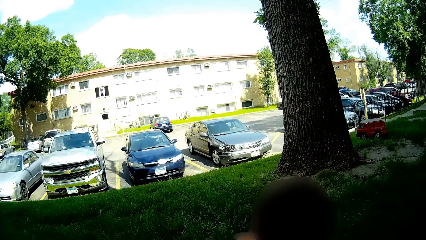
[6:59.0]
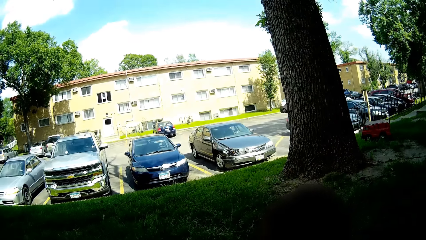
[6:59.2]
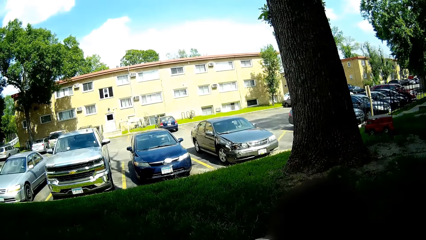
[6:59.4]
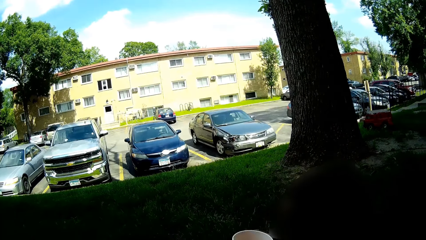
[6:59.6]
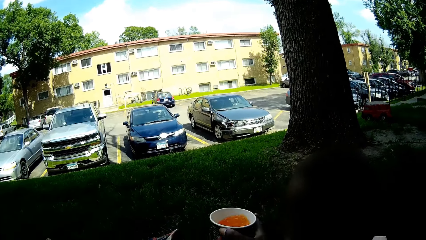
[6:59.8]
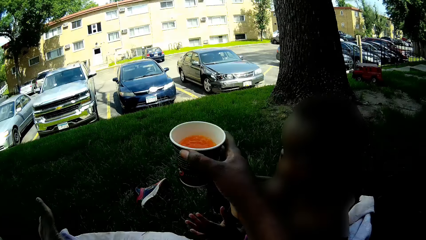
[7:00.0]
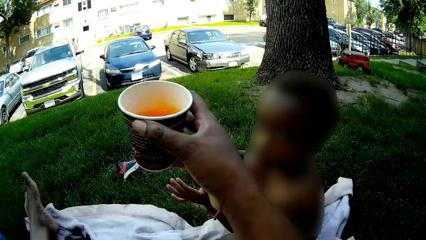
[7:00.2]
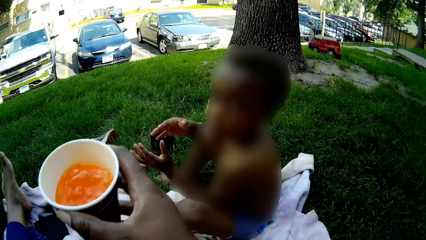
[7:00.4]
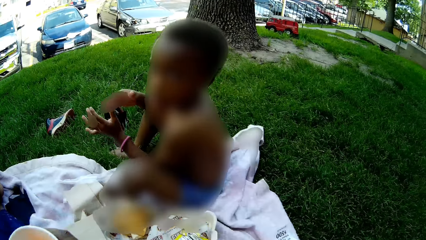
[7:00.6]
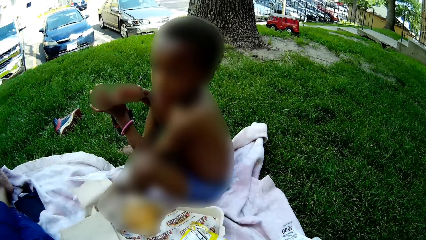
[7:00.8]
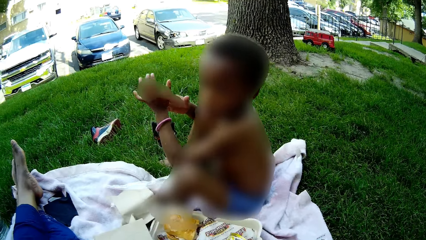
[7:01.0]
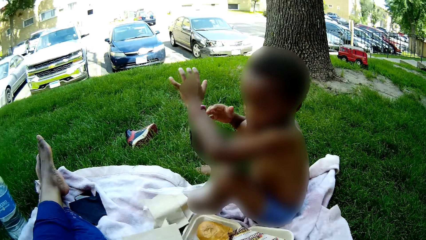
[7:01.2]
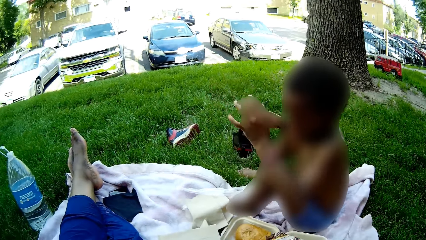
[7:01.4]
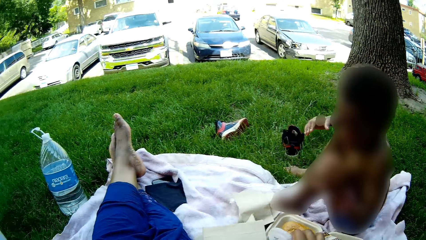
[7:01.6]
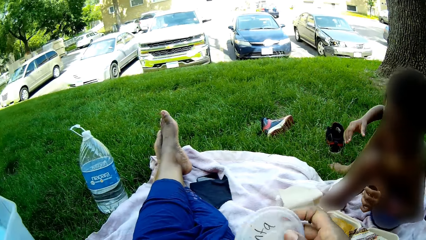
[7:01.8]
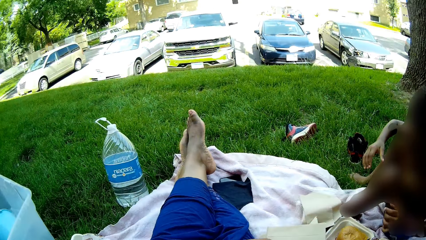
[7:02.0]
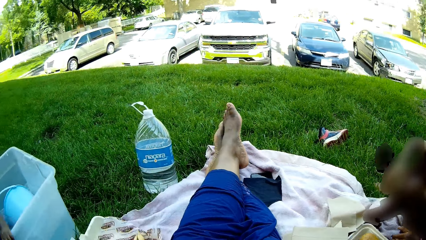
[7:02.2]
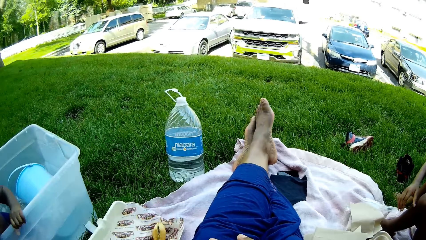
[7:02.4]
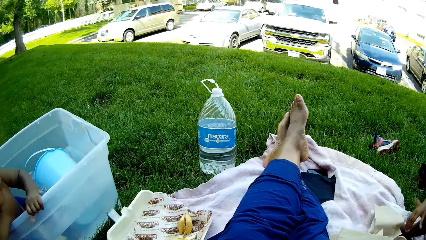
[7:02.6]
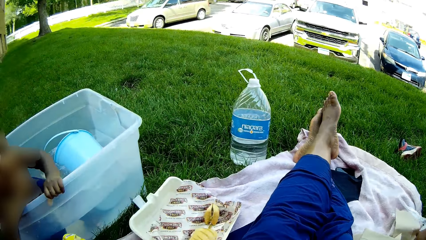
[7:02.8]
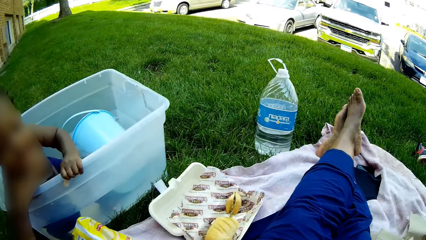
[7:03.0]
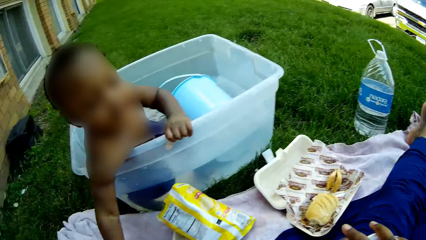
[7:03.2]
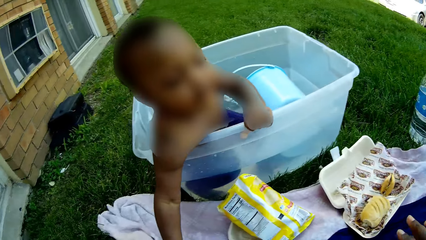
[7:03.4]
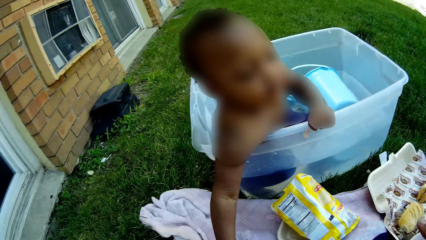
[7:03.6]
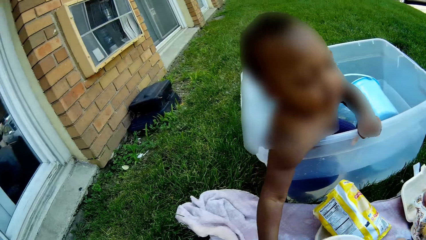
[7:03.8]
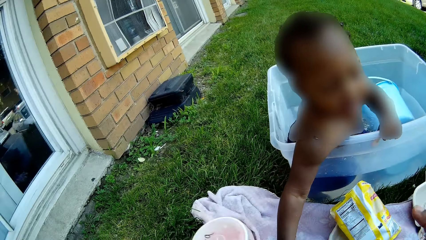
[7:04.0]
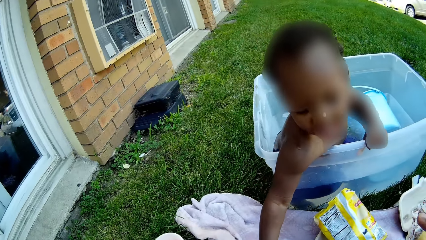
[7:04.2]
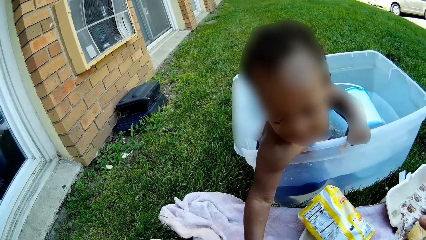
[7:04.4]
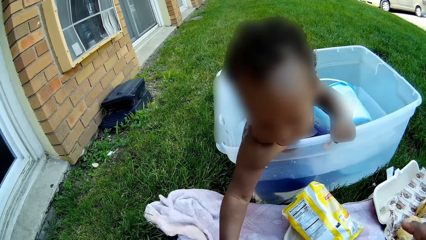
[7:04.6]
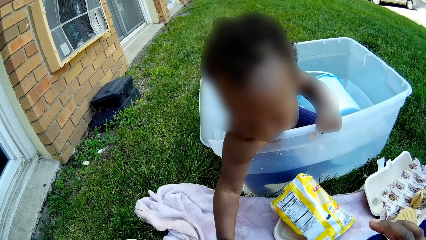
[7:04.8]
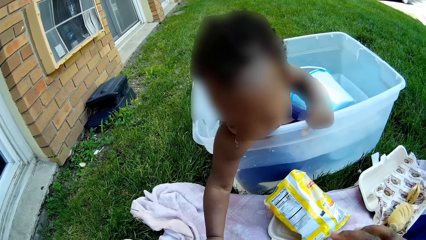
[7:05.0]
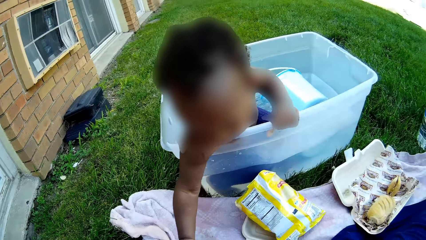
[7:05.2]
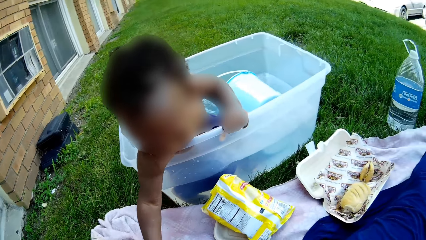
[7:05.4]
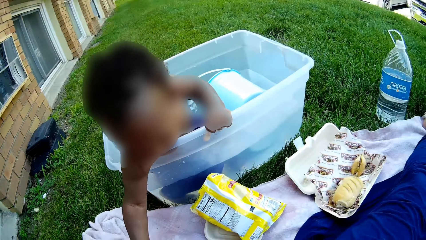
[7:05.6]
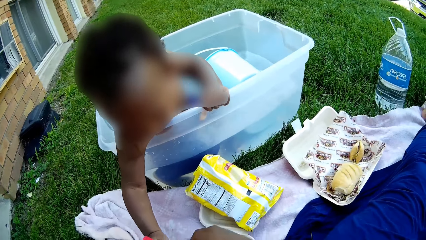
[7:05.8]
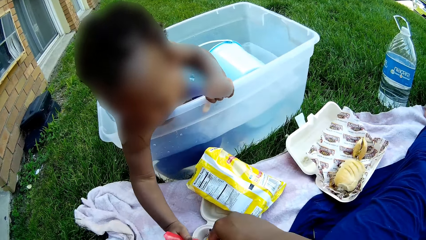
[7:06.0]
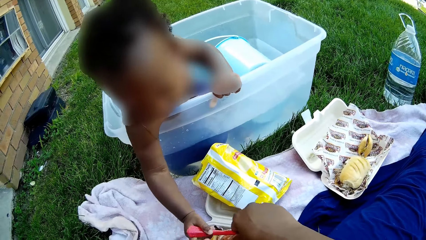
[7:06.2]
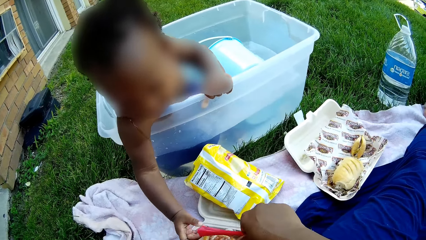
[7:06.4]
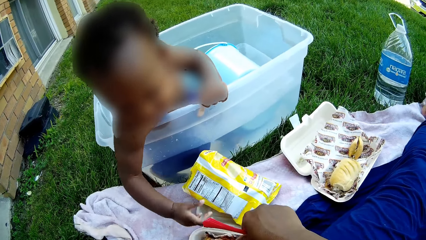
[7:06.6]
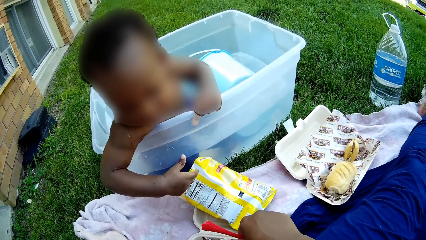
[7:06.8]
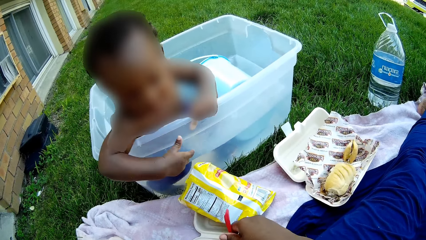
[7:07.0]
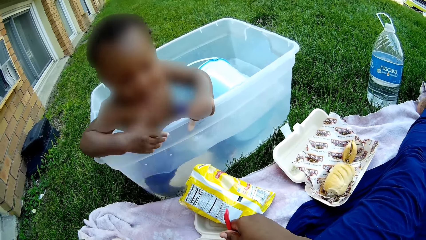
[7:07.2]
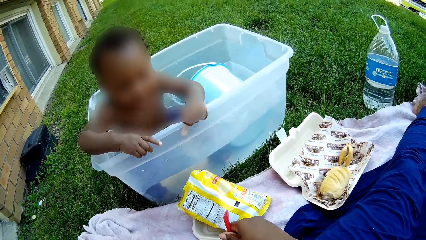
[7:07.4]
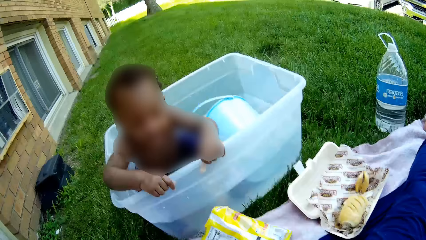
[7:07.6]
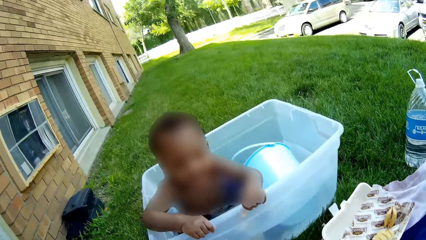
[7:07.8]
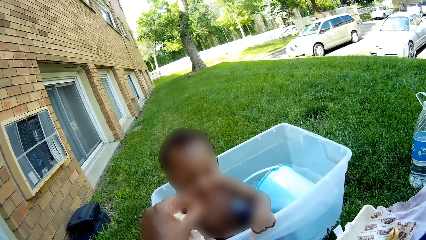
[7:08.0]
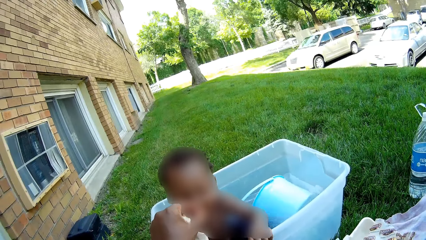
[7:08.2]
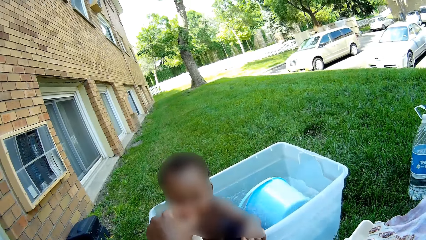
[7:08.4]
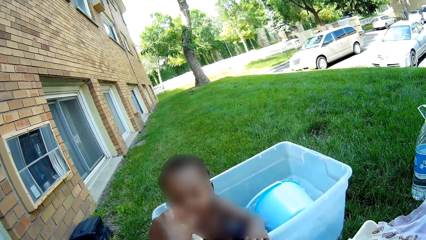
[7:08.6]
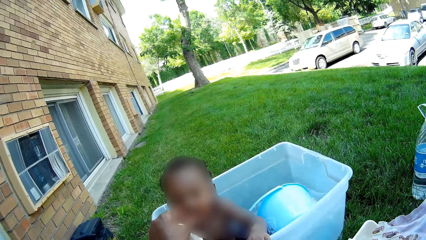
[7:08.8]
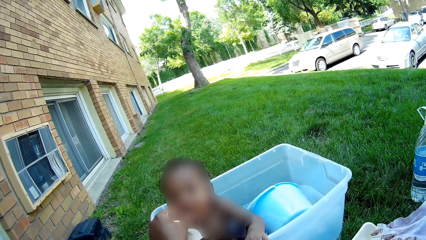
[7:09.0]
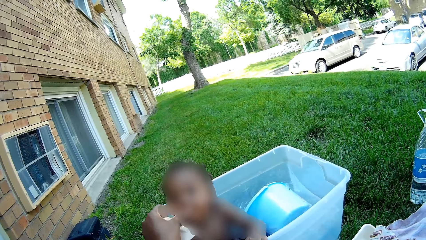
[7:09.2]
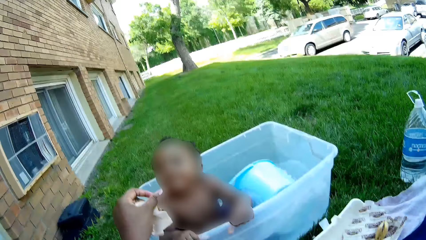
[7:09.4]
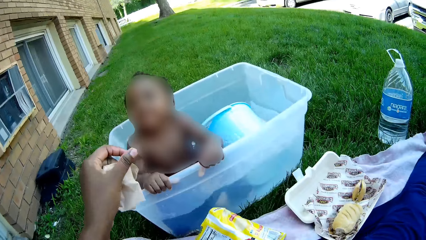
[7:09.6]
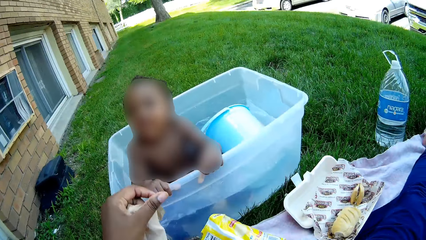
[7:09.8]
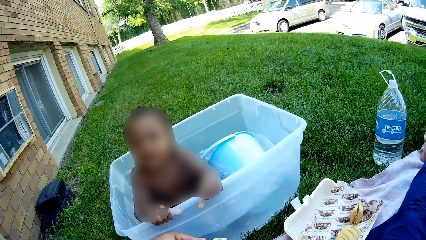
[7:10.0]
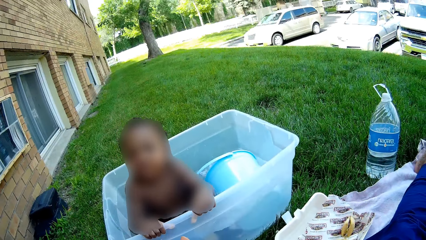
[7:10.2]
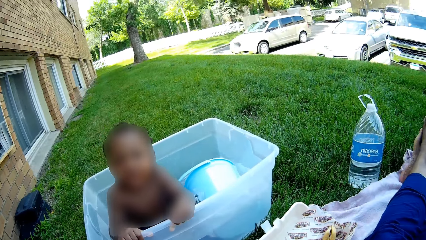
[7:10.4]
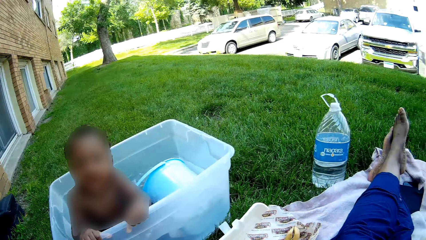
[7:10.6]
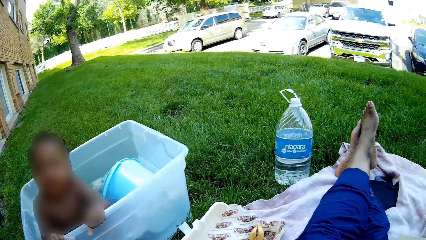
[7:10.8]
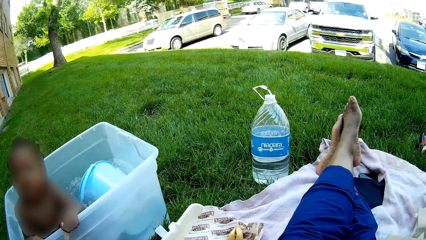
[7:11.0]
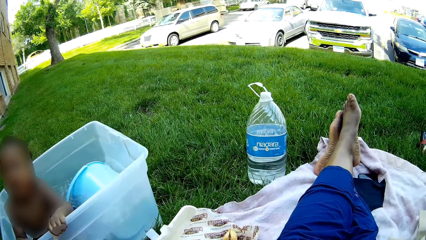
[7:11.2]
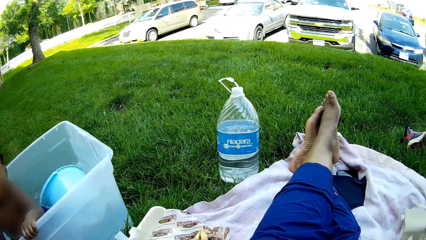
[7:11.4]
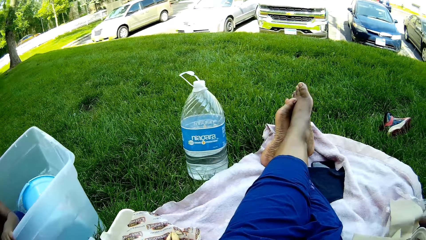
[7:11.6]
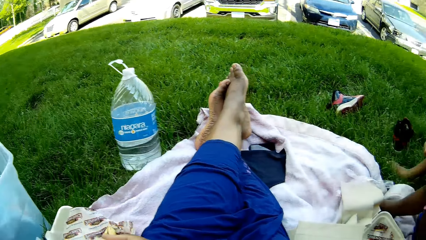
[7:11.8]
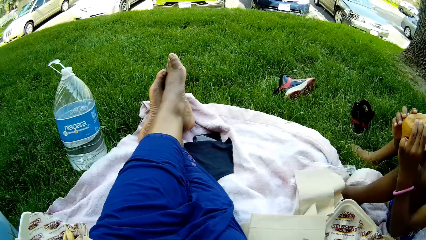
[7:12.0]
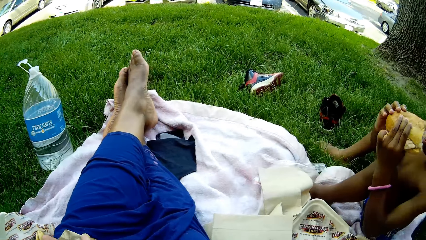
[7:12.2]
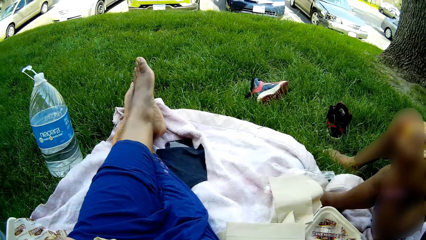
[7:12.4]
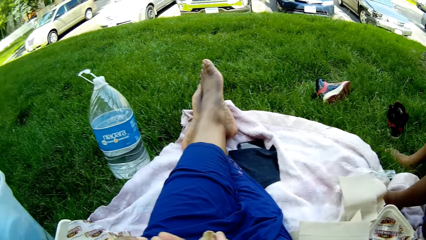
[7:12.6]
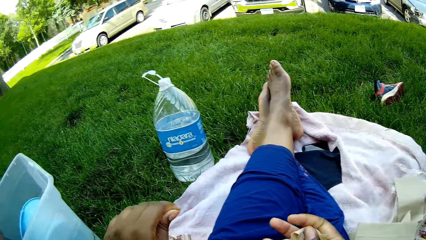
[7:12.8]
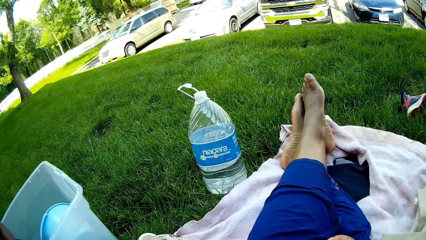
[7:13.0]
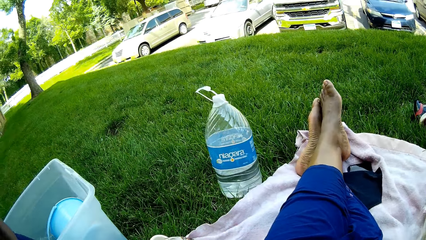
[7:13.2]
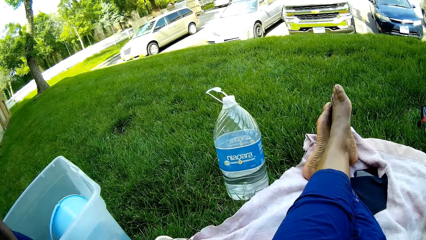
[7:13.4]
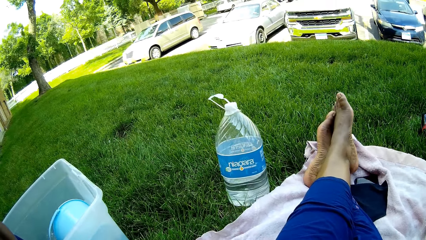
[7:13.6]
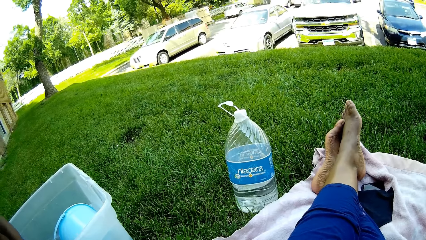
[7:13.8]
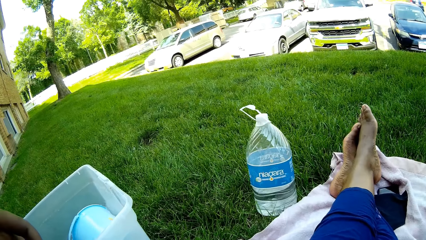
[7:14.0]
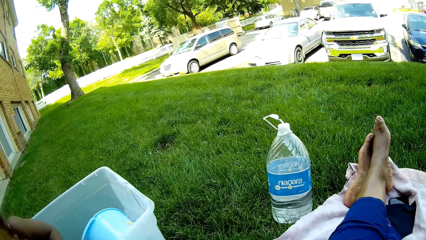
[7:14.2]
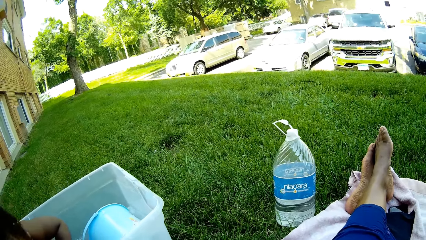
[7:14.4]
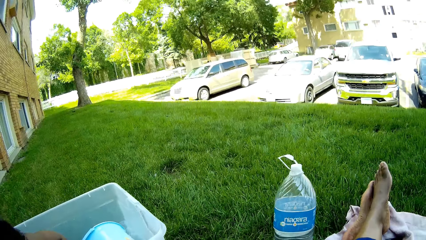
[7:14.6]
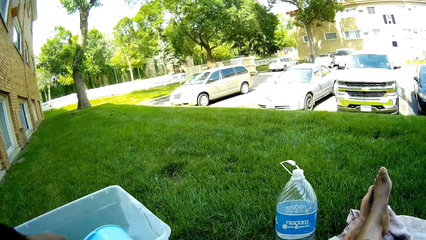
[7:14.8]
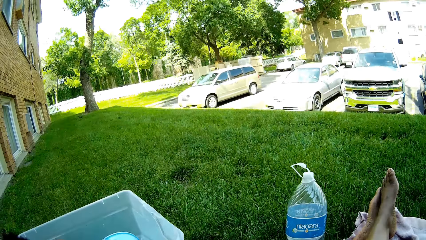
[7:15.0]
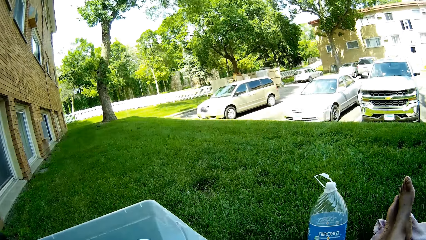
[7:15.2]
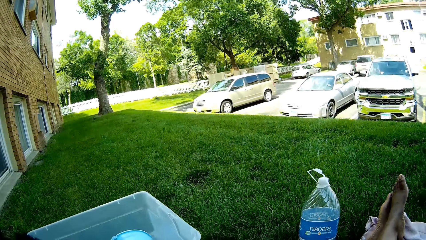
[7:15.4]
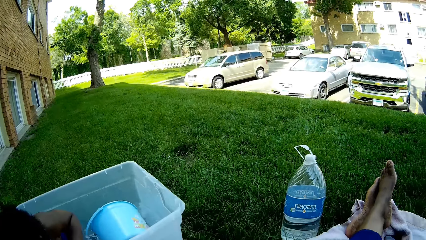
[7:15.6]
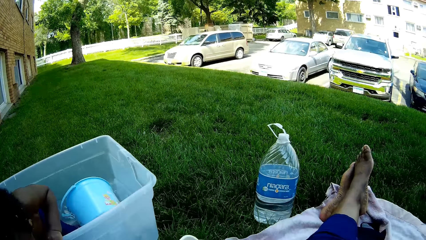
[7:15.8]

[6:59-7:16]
The camera wearer collects the cup of juice from the boy with her right hand. She passes the cup of juice to her left hand. The other boy plays with the food in the polystyrene meal box on the box with his right hand. The camera wearer puts the cup of juice in her left hand on the mat. She picks up the fork in the food in the polystyrene meal box on the mat with her right hand. She feeds the other boy with food from her left hand.
